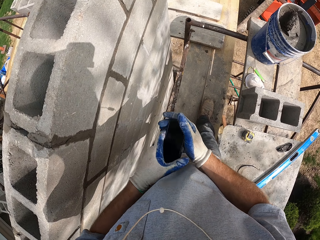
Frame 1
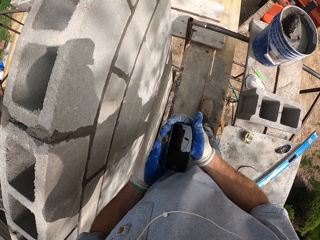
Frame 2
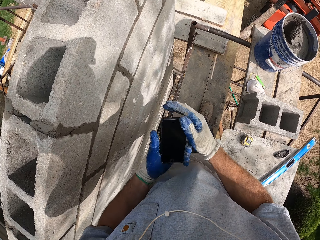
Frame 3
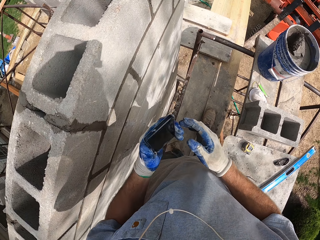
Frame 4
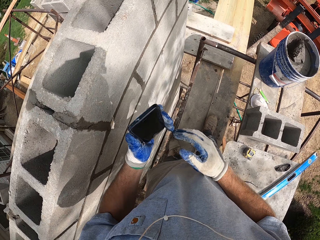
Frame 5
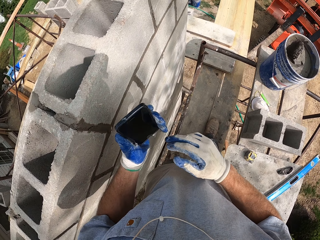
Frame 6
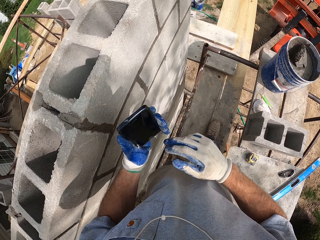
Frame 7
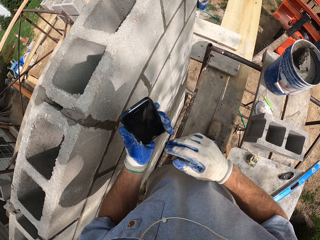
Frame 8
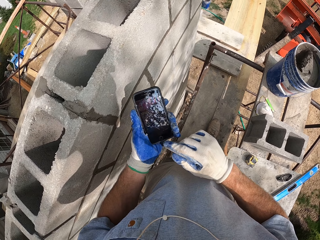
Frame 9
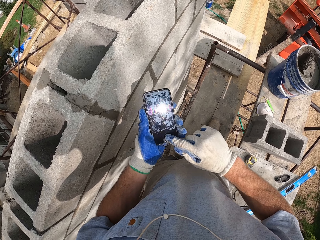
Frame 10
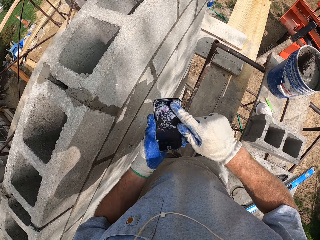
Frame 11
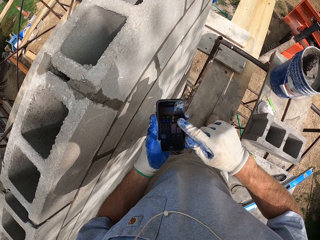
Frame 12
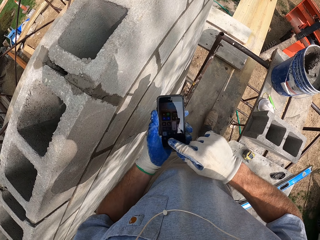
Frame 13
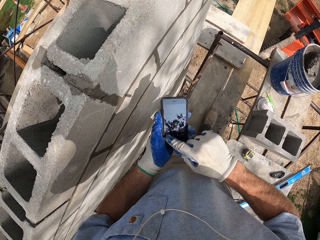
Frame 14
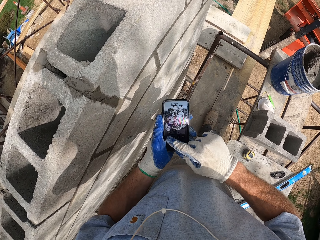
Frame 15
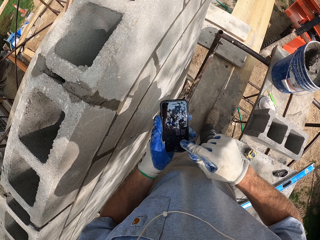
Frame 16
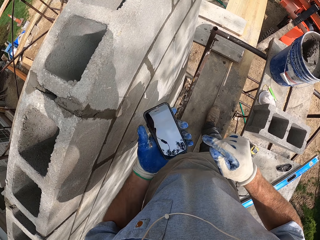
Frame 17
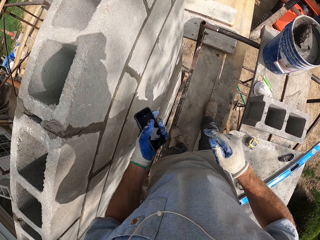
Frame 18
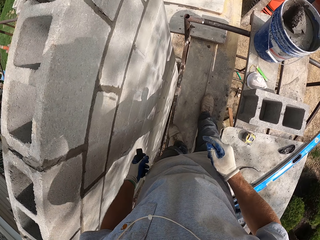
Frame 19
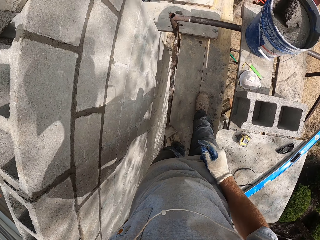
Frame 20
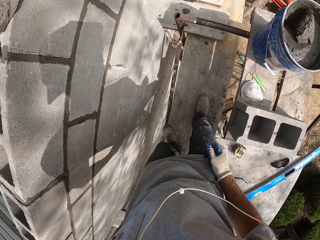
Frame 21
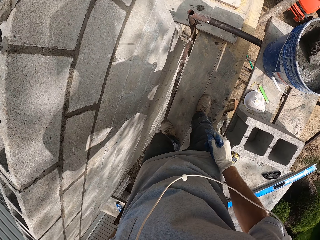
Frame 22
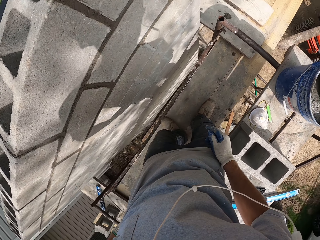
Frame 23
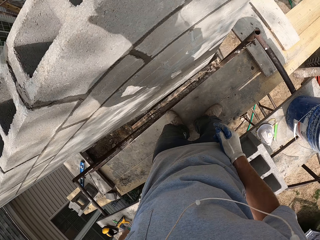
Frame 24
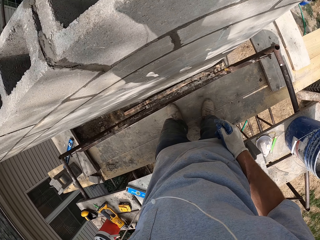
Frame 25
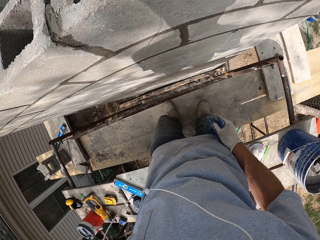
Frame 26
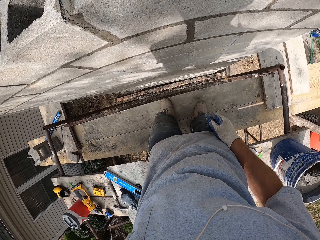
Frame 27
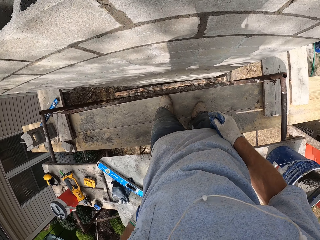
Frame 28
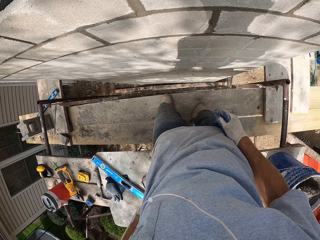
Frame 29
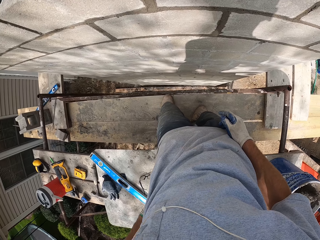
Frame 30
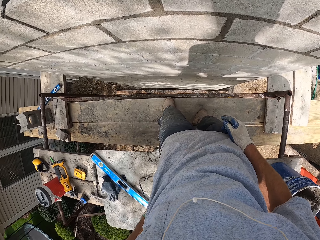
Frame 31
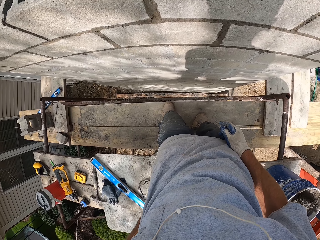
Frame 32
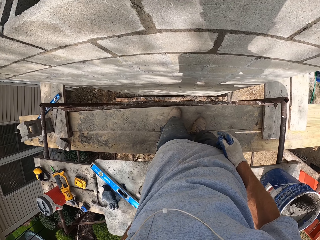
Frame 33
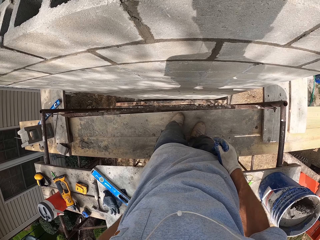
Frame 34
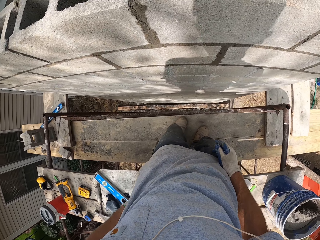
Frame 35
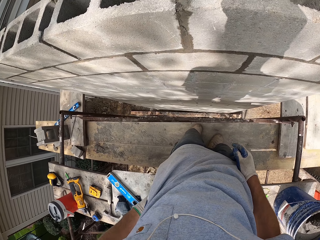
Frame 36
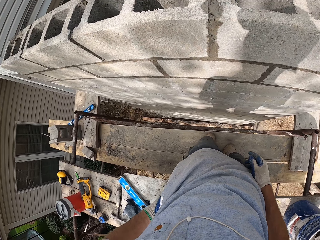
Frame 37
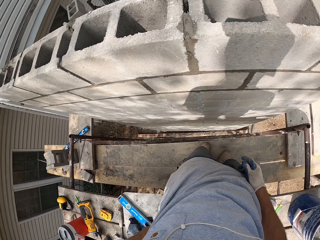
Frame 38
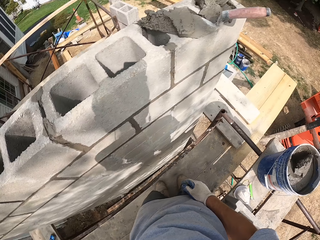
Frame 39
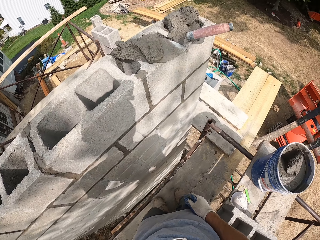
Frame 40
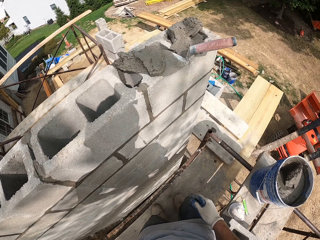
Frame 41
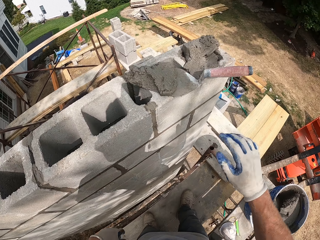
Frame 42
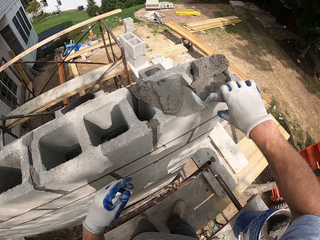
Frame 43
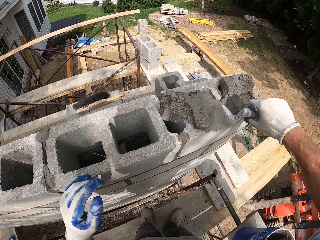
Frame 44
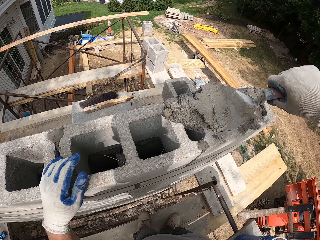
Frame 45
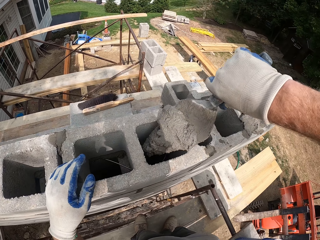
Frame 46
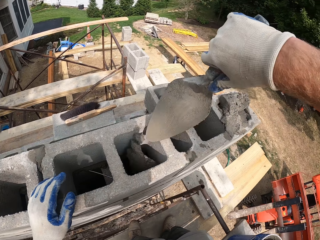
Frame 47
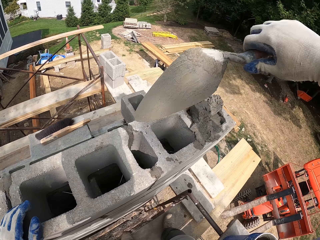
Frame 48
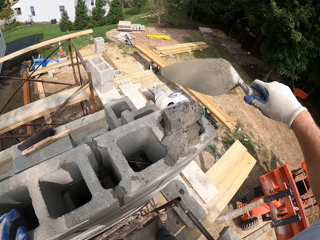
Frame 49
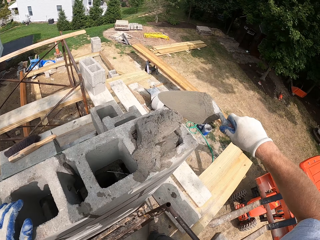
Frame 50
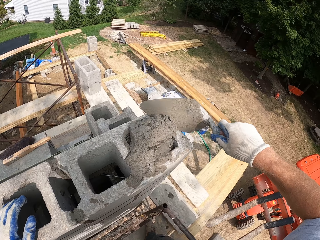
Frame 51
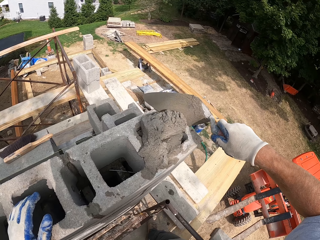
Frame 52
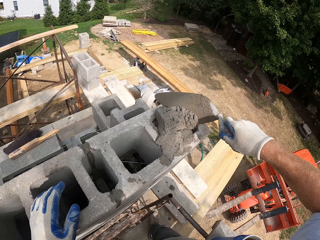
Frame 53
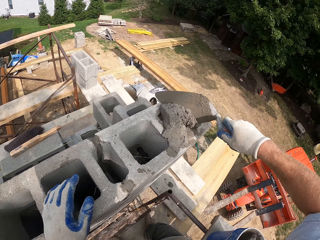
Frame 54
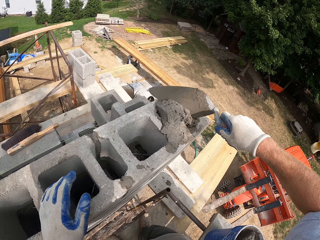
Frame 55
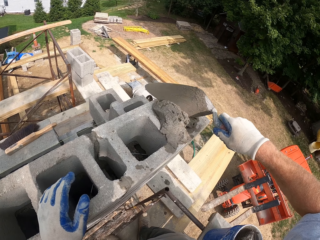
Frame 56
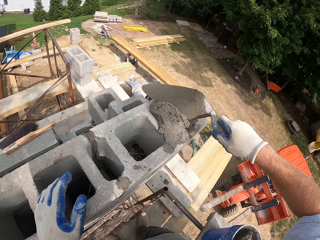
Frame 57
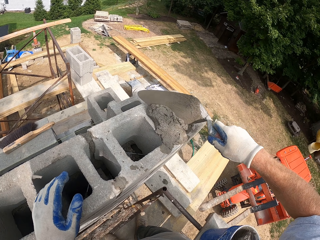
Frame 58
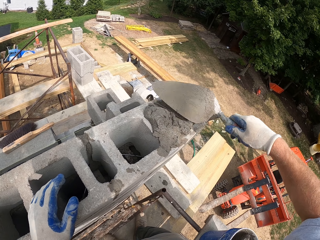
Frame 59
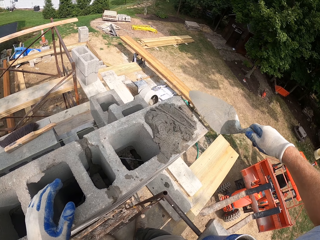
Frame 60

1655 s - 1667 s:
The camera wearer turns his phone over. He touches his phone. He looks around. He puts his phone back into his pocket. He picks up a trowel with cement or mortar. He pours the cement into the block hole. He scoops the mortar.

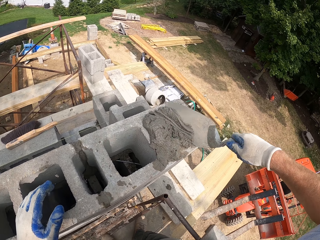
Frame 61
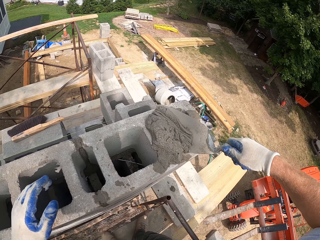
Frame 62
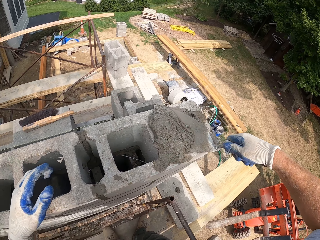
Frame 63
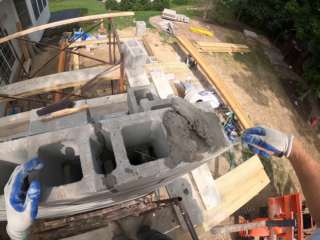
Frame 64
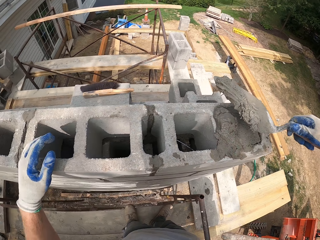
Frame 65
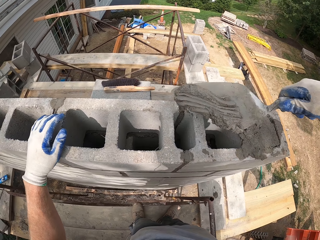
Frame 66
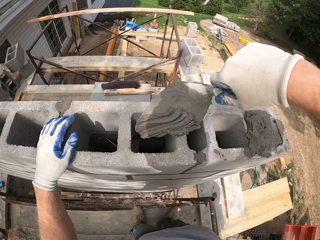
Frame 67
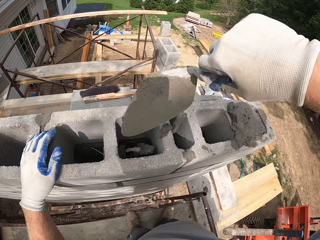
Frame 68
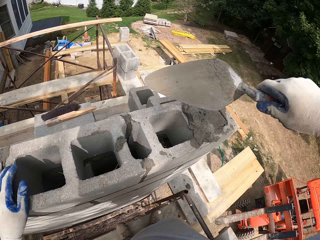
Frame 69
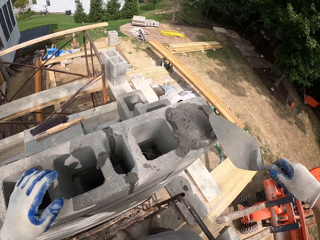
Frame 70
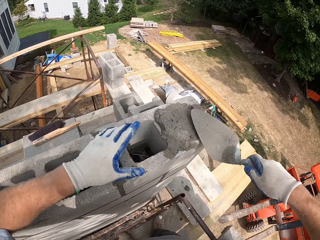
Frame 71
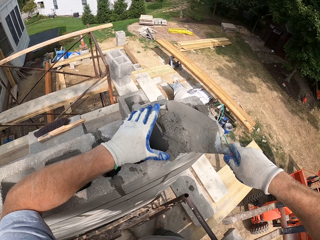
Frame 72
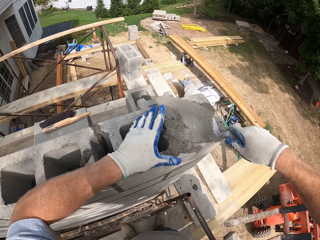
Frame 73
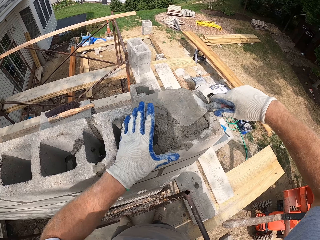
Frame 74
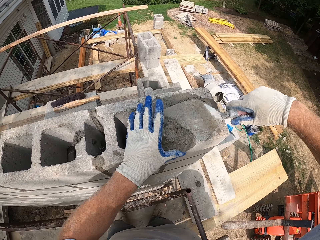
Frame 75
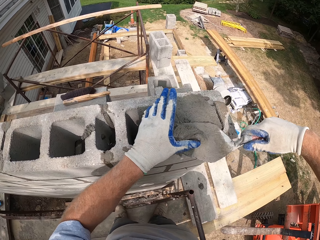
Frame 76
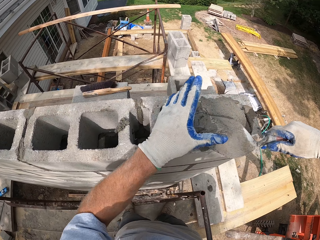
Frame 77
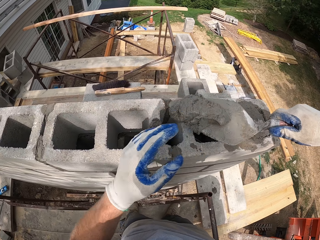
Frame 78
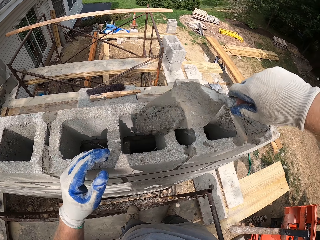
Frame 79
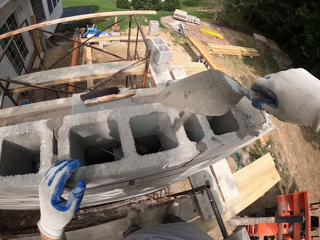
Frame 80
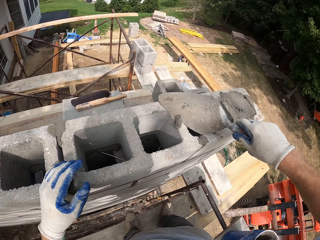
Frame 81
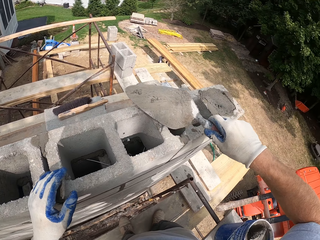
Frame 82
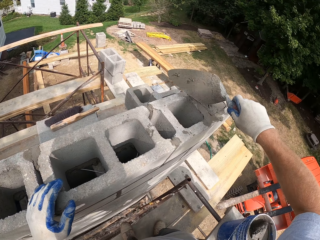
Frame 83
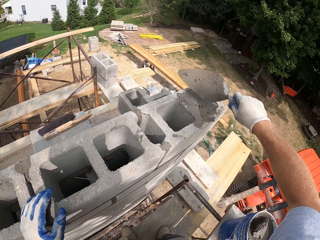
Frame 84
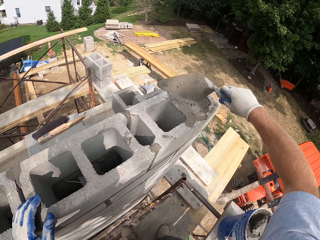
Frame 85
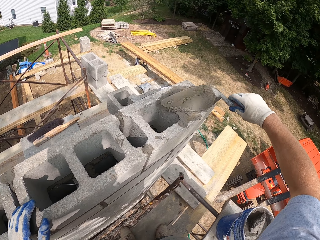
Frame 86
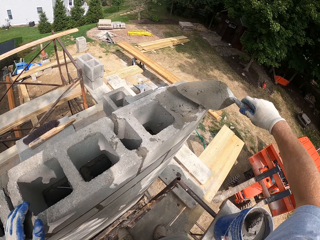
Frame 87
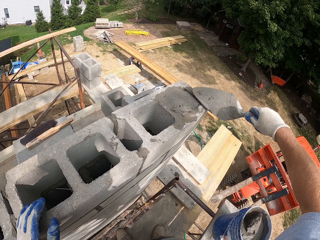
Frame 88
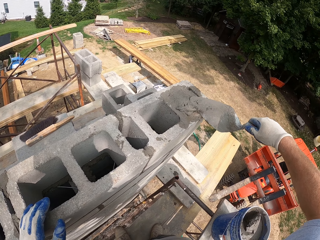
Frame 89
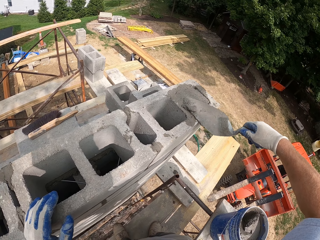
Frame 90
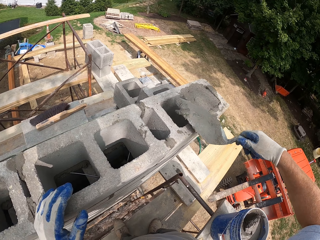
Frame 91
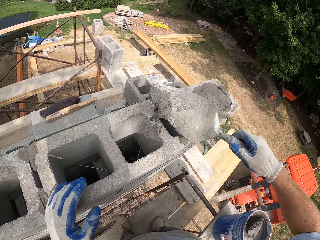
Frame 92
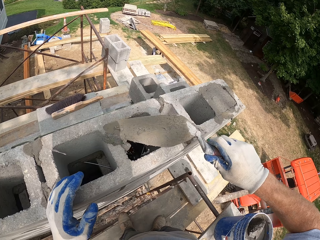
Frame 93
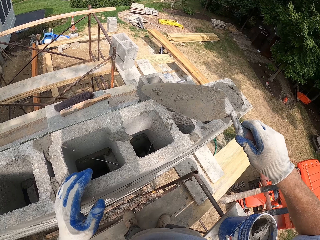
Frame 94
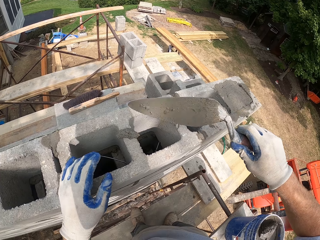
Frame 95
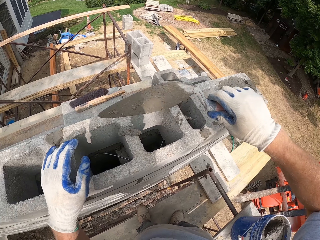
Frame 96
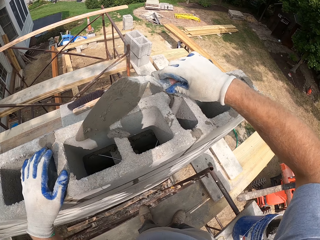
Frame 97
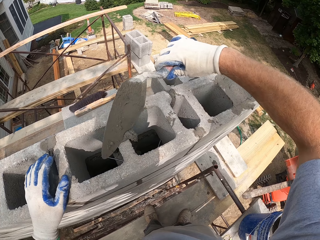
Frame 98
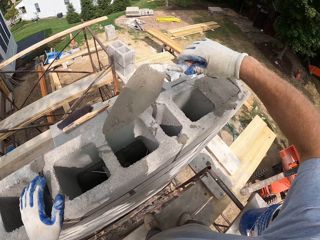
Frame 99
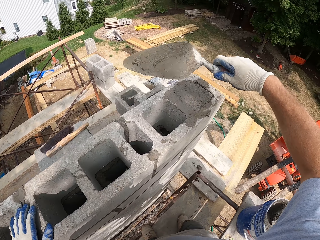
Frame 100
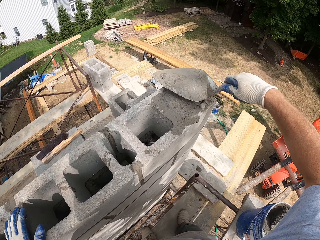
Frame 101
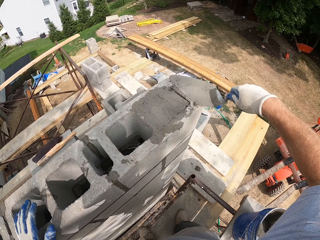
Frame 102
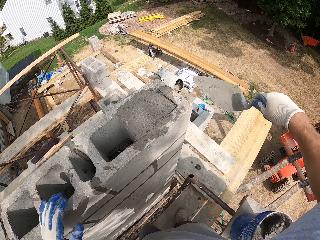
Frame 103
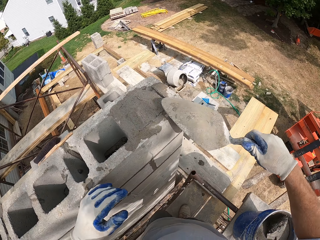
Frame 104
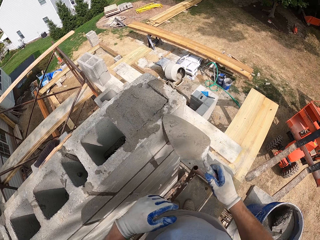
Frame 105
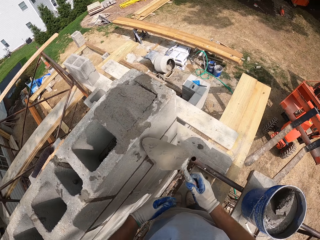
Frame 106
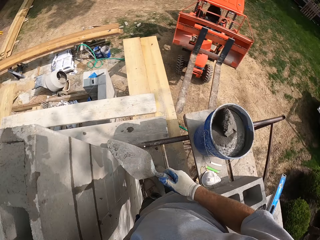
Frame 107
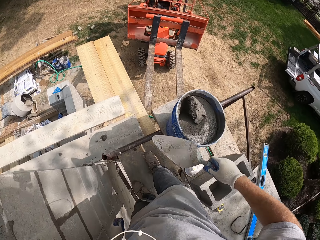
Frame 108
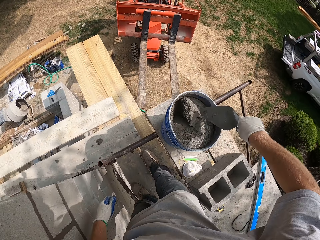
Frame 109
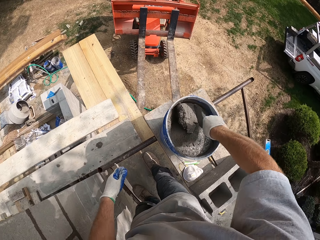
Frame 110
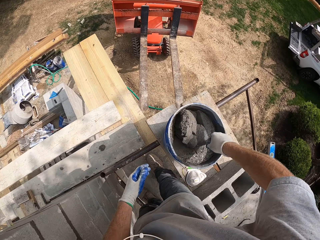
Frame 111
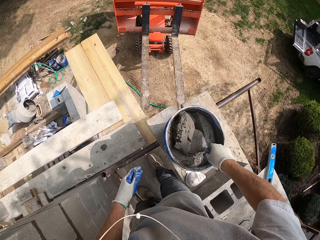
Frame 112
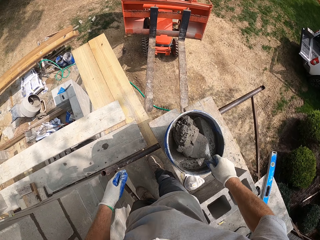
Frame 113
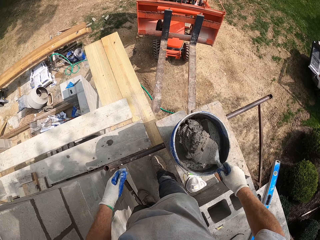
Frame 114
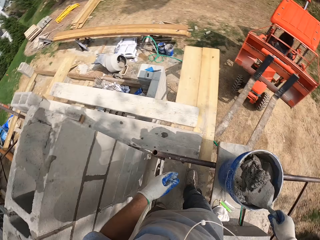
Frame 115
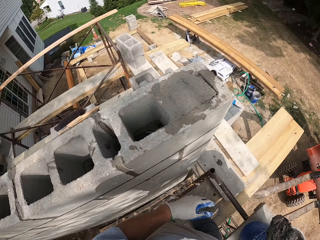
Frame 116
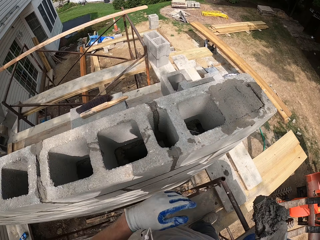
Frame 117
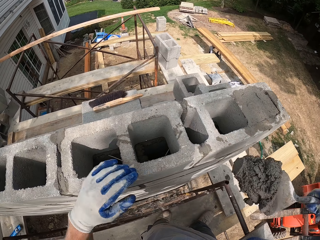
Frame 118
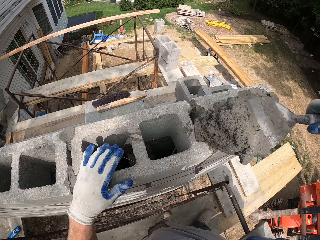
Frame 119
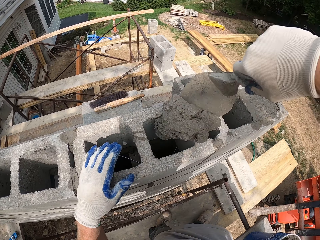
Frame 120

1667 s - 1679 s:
The camera wearer packs cement or mortar with the trowel. They pour the cement into the block hole. They scoop the mortar. They pack the cement with the trowel. They pour the cement into the block hole. They slide the mortar into the bricks. They scoop the mortar. They put the mortar in the bricks. They take the cement from a bucket with the trowel.
